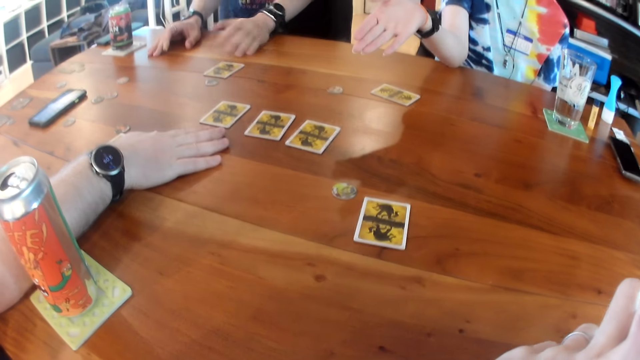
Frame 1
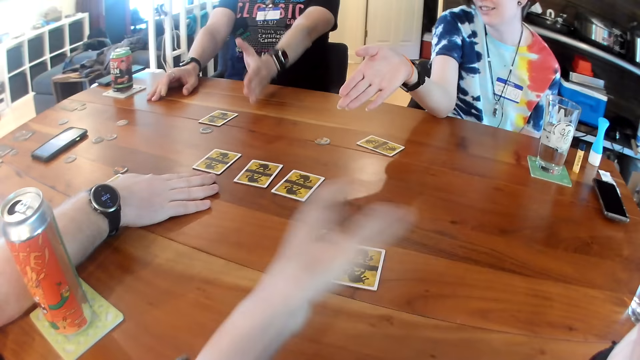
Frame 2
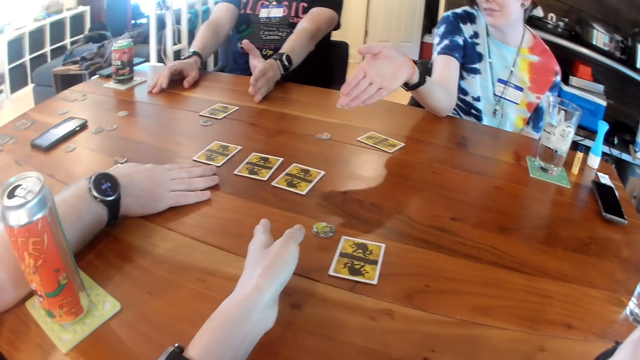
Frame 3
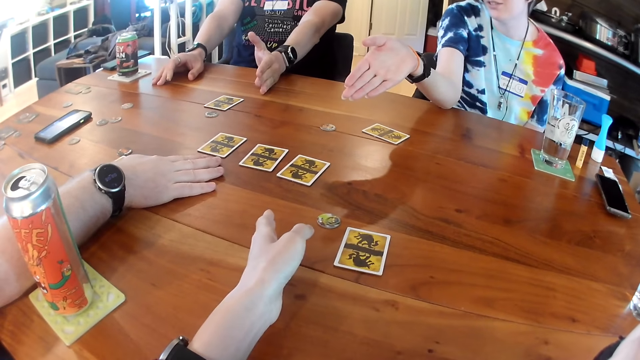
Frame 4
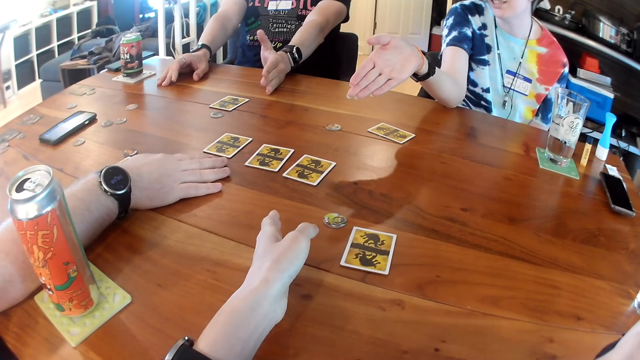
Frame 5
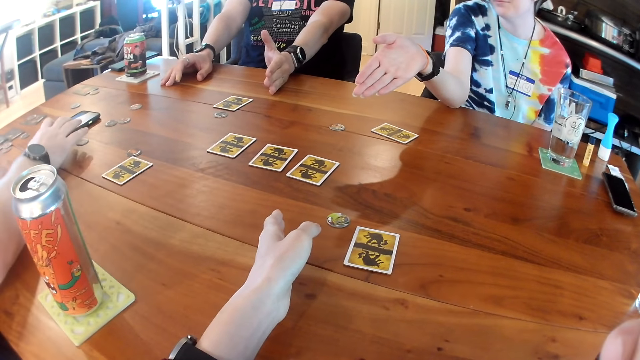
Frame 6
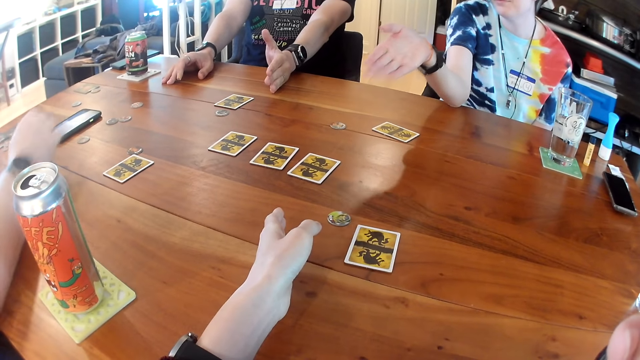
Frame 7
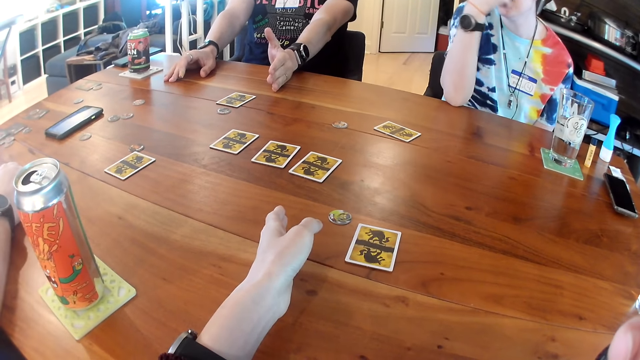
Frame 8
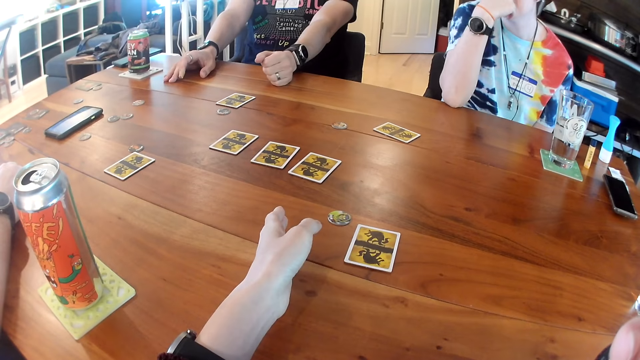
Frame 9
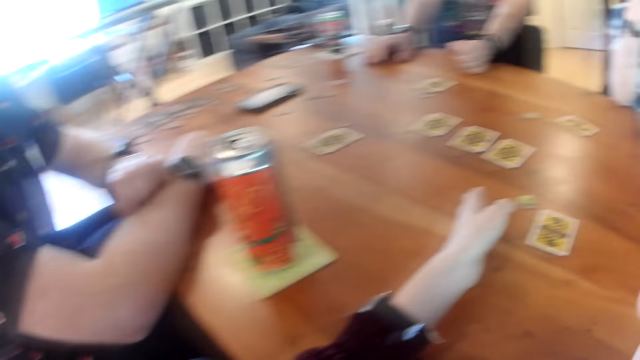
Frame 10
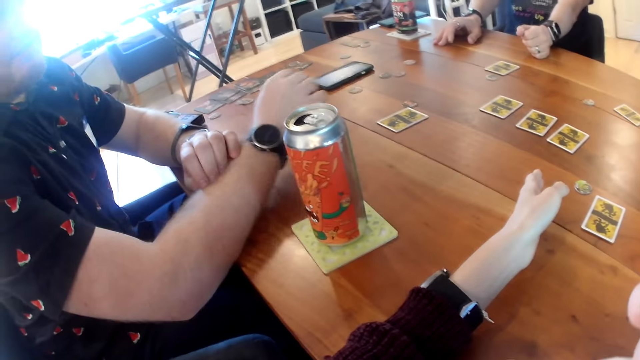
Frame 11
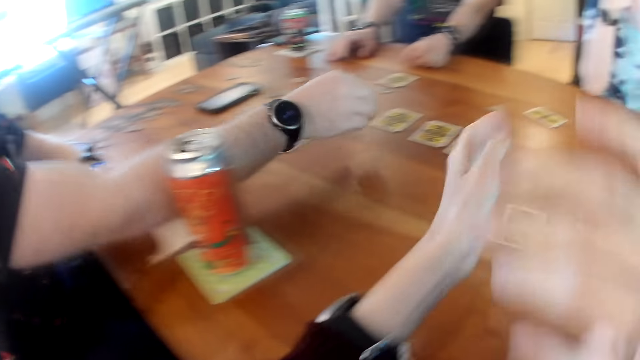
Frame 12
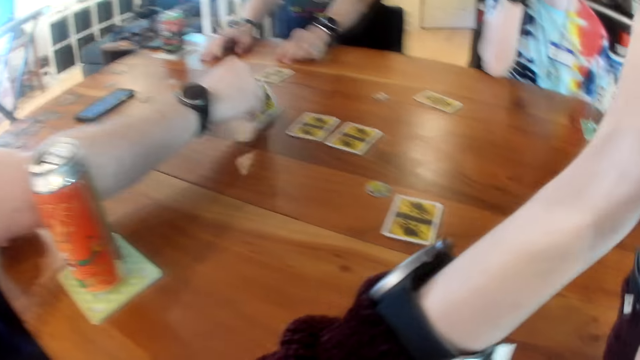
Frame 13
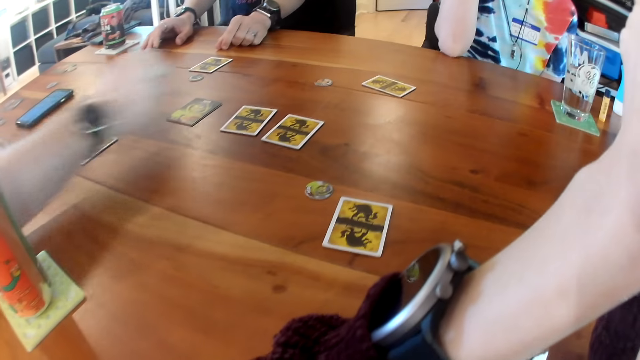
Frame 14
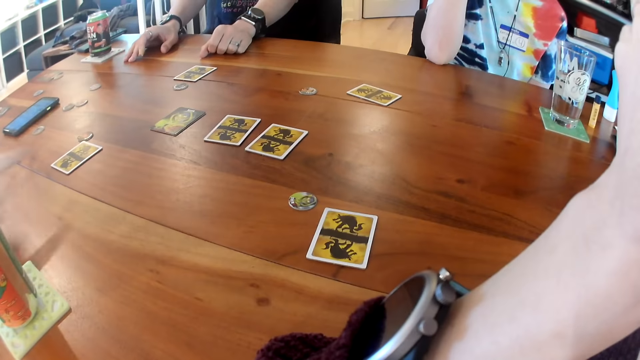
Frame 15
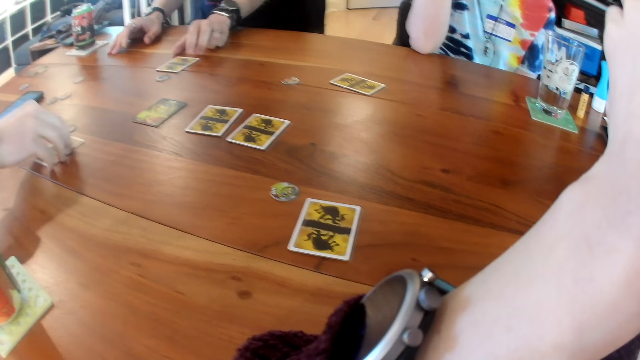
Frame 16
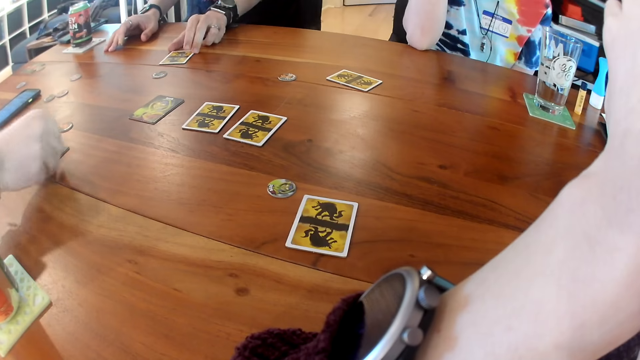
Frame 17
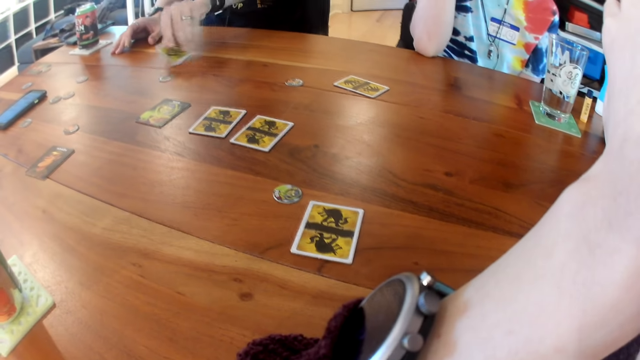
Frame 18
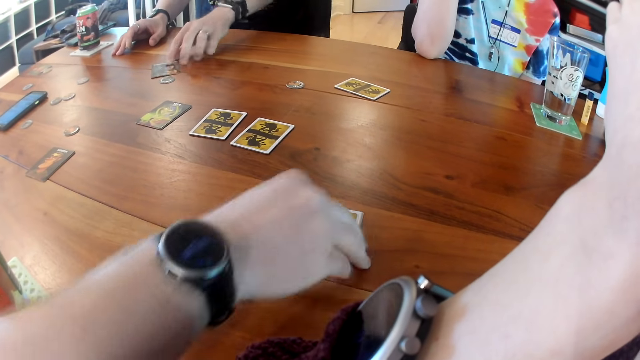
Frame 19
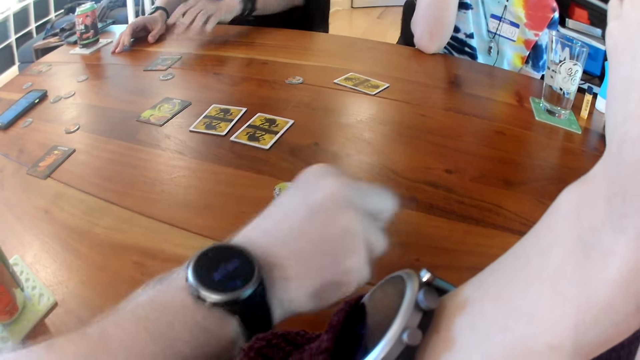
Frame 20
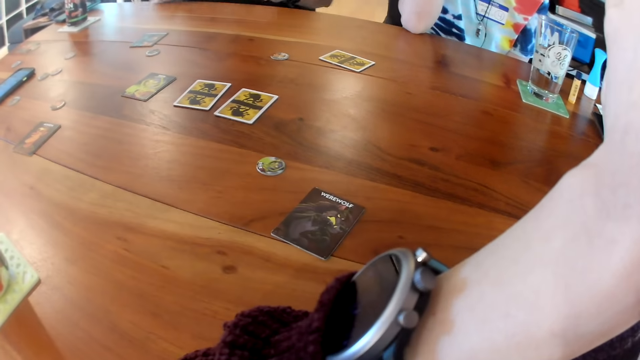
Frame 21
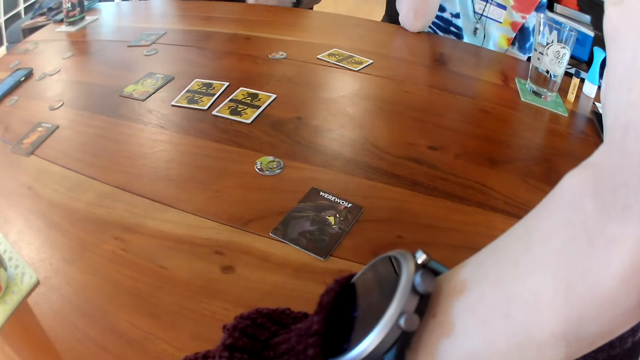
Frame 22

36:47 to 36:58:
A person communicates. The camera wearer places her left hand on the table. A man places his left hand on the table. Another man touches the phone with his right hand. The other man talks to the camera wearer. The camera wearer rubs both hands together. The other man turns over a card on the table with his right hand. The other man turns a card over on the table with his right hand. The first man turns a card over on the table with his left hand. The other man turns a card over on the table with his right hand.

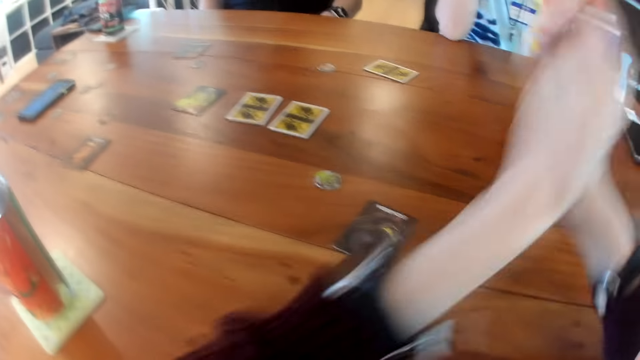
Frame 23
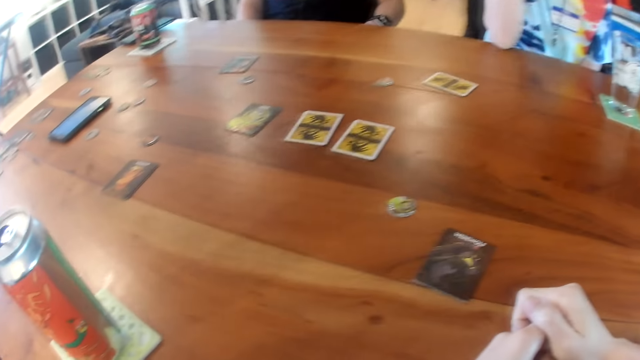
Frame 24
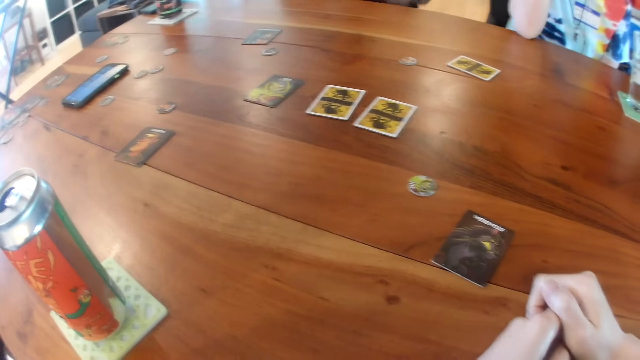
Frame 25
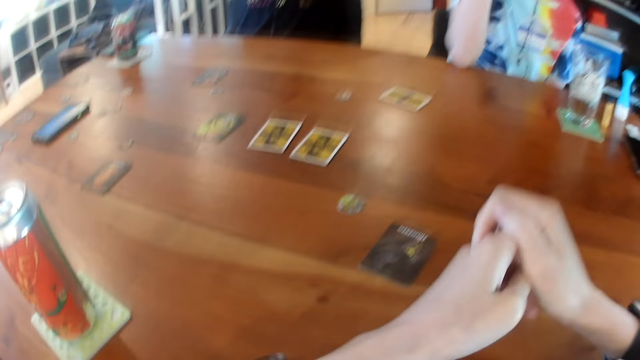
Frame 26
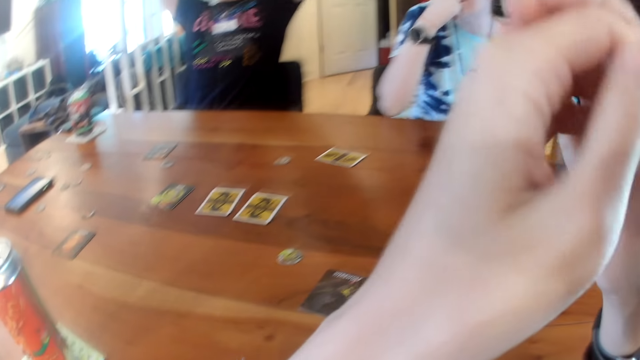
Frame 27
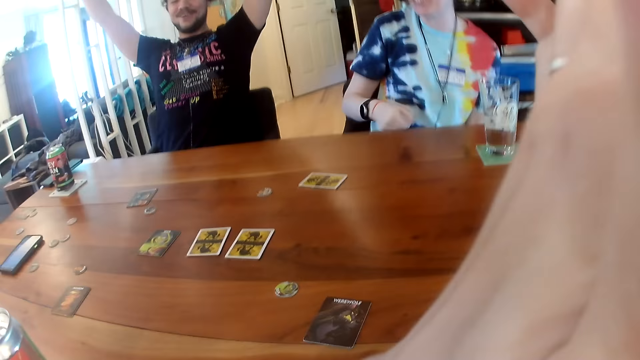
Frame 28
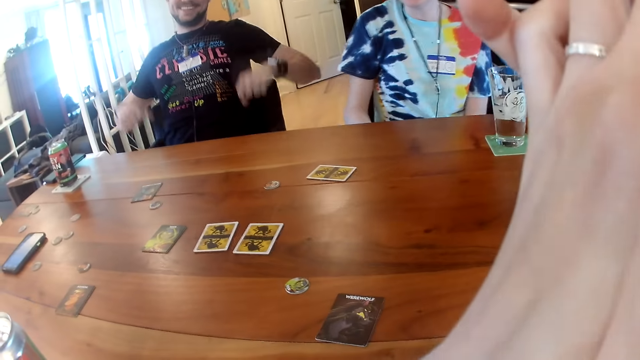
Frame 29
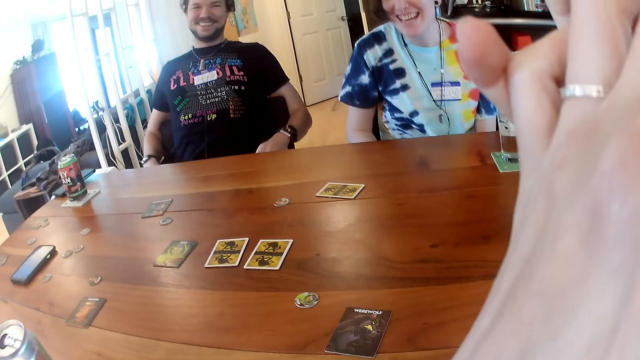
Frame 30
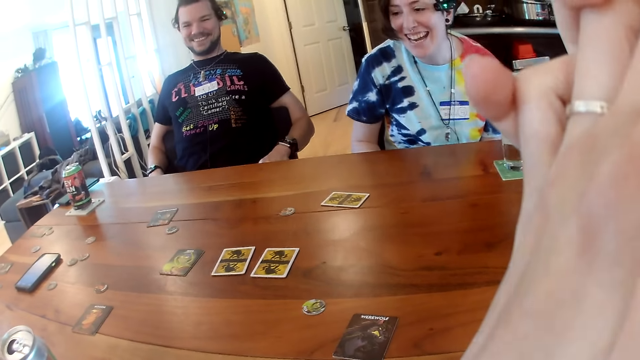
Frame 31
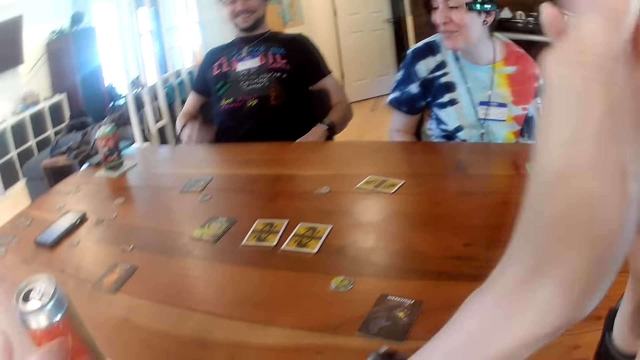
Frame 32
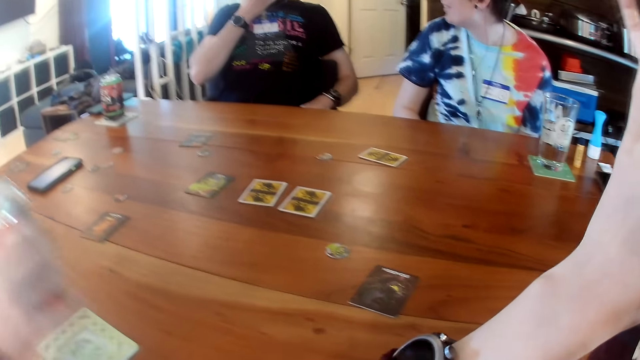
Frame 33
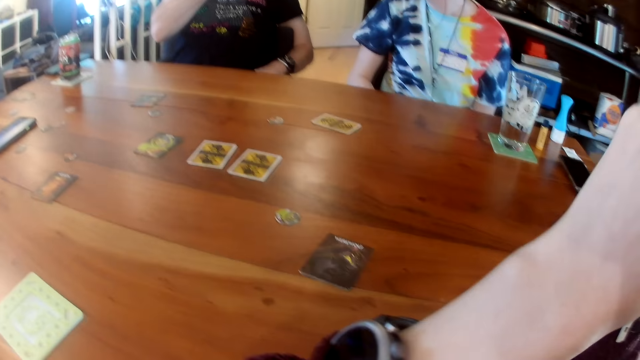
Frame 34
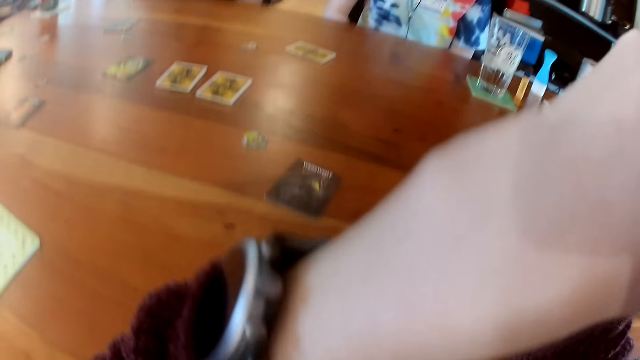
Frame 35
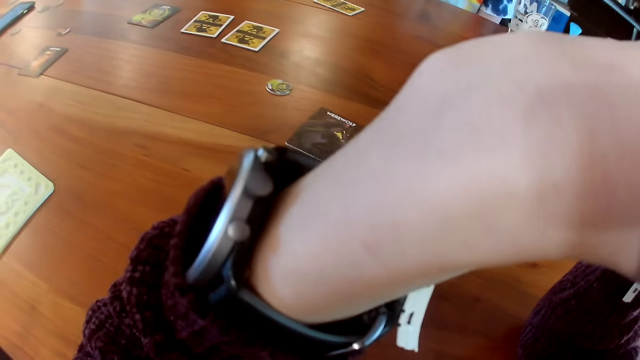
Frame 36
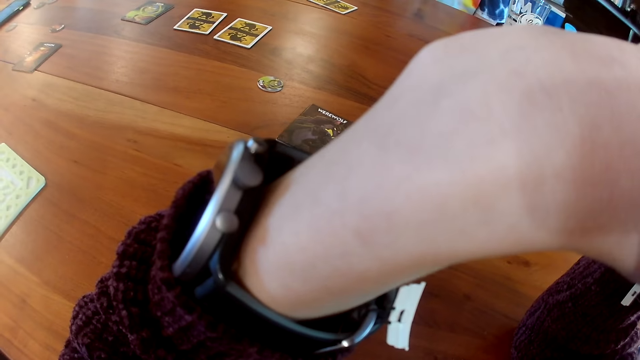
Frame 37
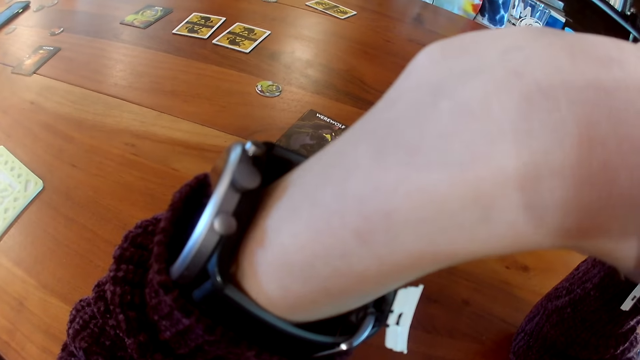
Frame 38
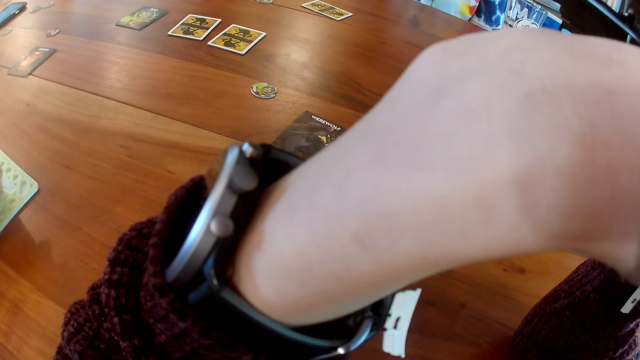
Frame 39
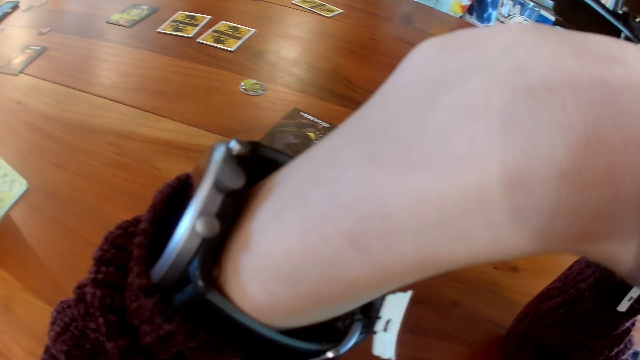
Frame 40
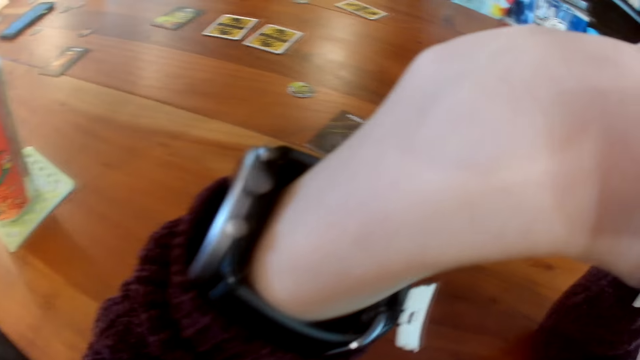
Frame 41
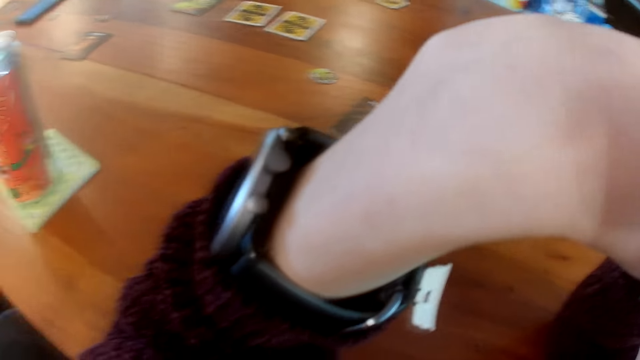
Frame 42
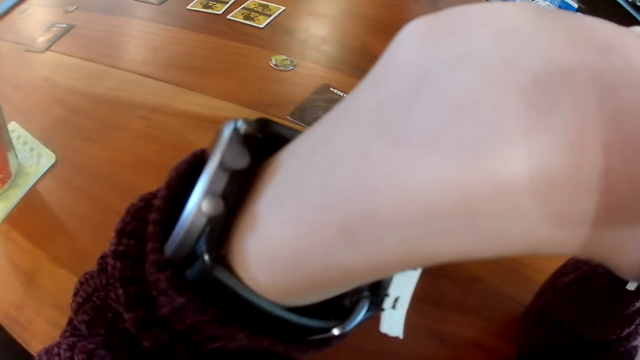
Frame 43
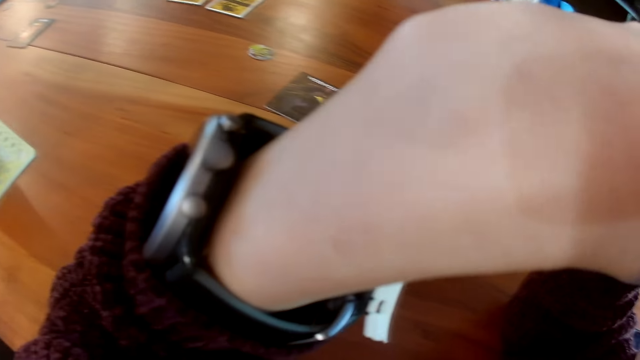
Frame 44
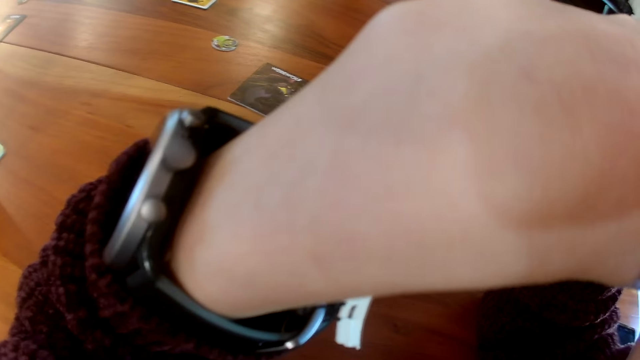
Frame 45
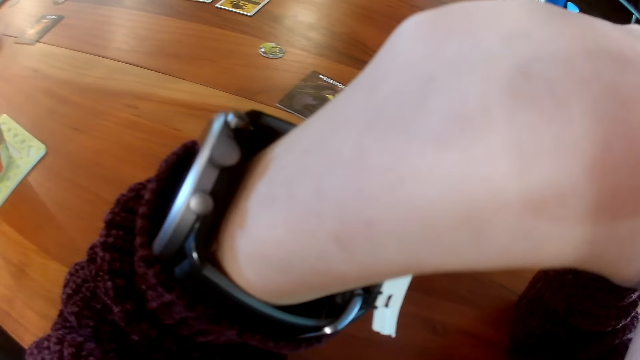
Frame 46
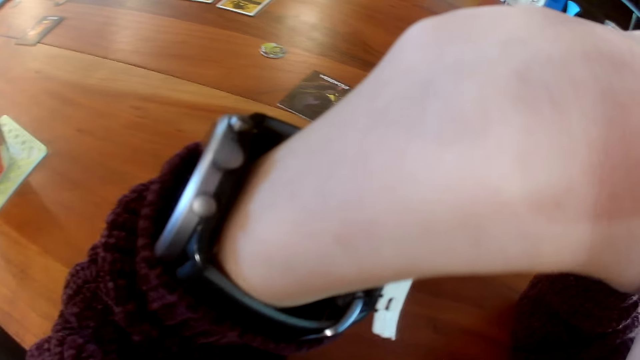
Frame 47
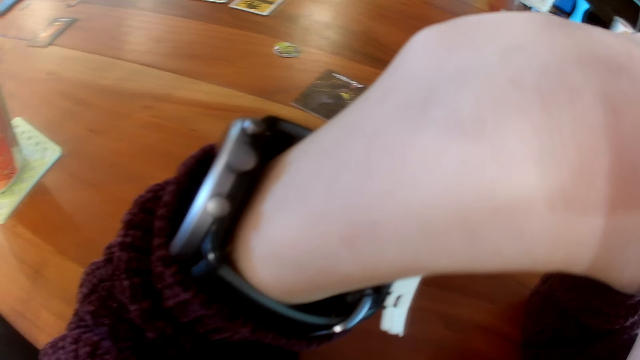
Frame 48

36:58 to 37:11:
The camera wearer drops both hands on the table. They raise both hands up. A woman removes her right hand from her nose. A man removes both hands from his head. A person communicates. Another man places a can of juice on a coaster. Another person talks to the first person.
